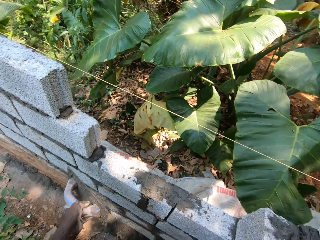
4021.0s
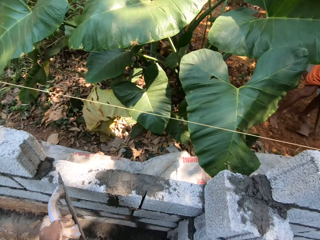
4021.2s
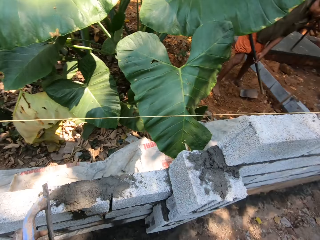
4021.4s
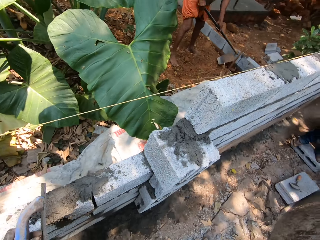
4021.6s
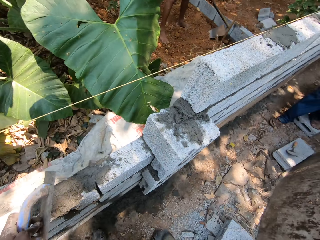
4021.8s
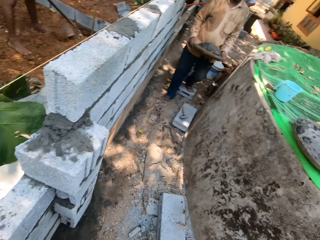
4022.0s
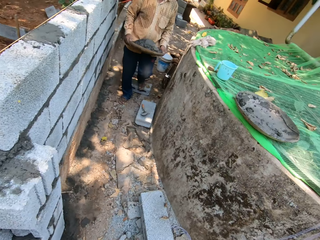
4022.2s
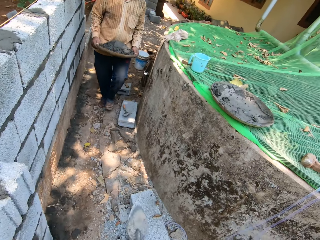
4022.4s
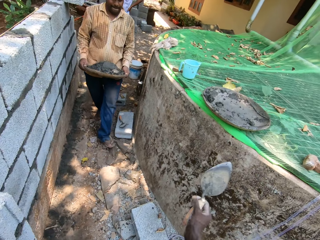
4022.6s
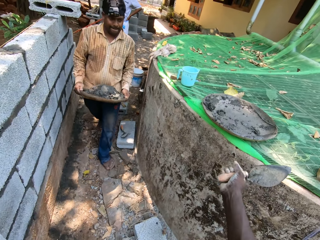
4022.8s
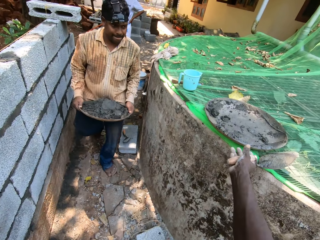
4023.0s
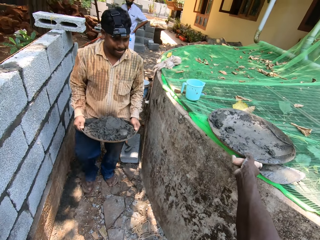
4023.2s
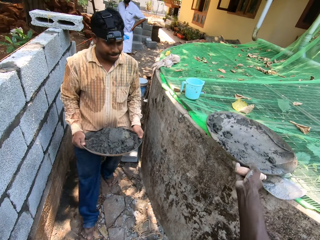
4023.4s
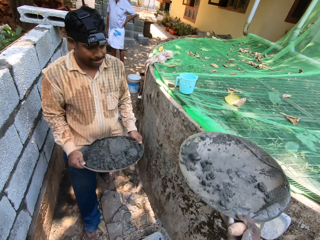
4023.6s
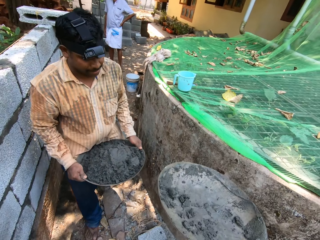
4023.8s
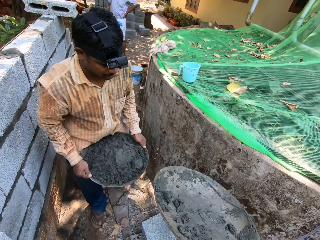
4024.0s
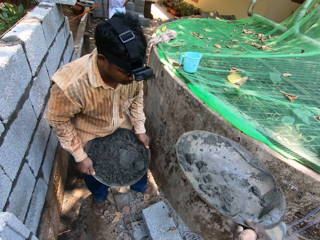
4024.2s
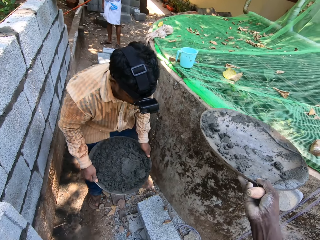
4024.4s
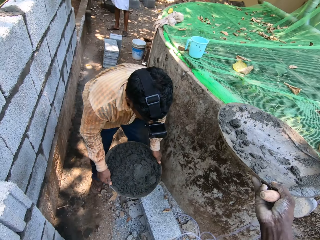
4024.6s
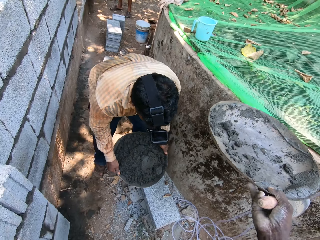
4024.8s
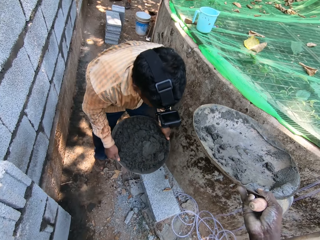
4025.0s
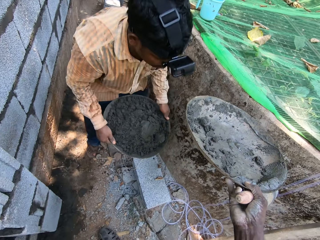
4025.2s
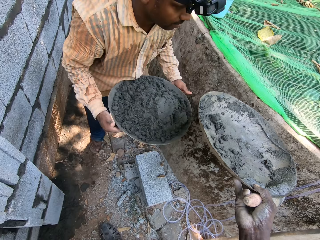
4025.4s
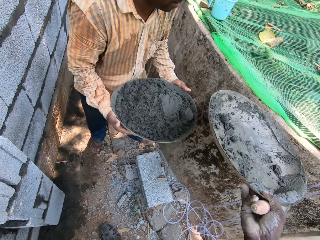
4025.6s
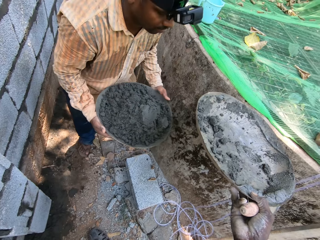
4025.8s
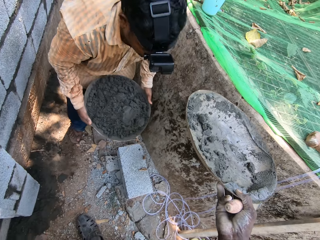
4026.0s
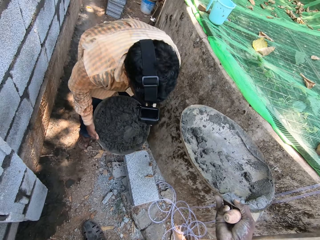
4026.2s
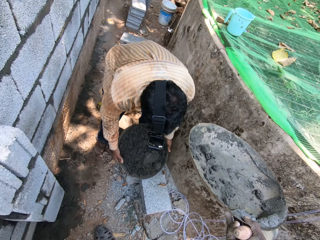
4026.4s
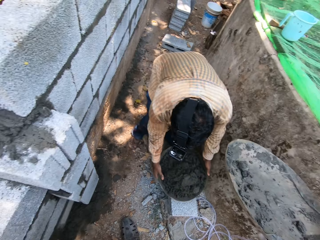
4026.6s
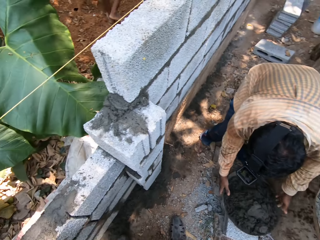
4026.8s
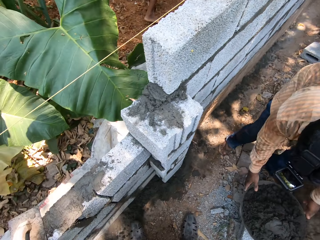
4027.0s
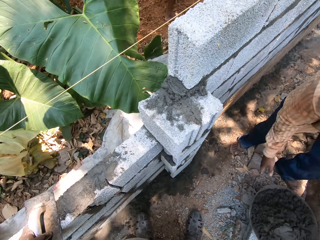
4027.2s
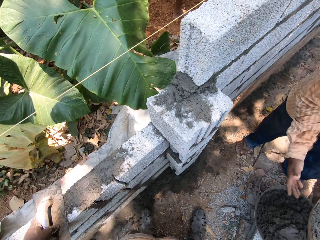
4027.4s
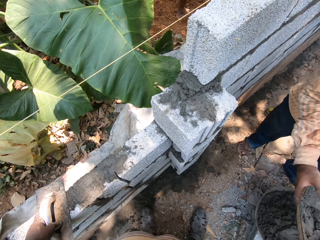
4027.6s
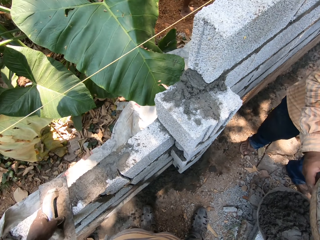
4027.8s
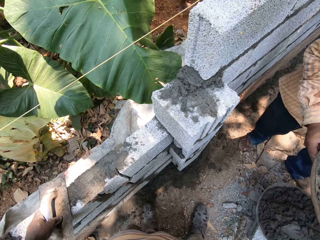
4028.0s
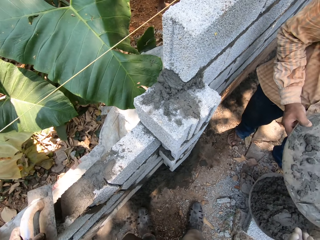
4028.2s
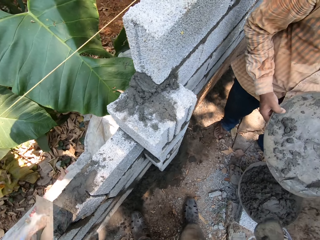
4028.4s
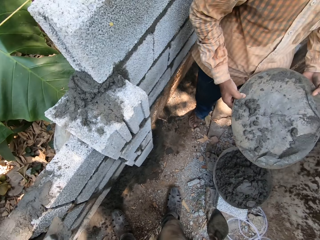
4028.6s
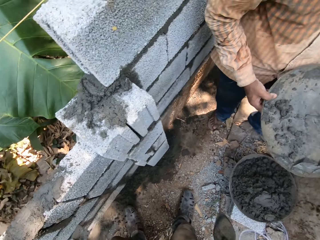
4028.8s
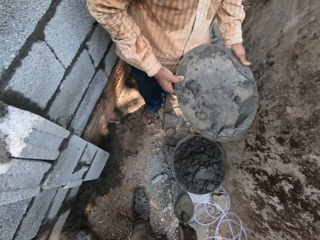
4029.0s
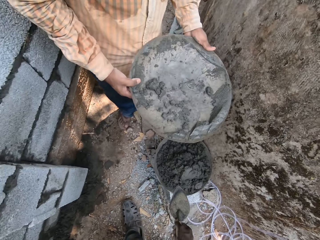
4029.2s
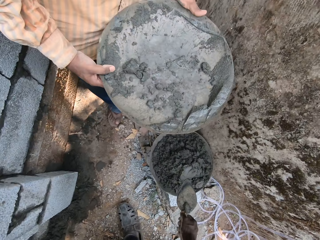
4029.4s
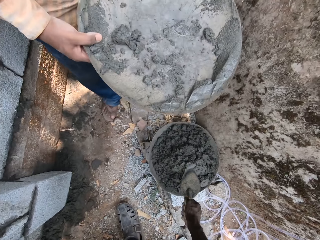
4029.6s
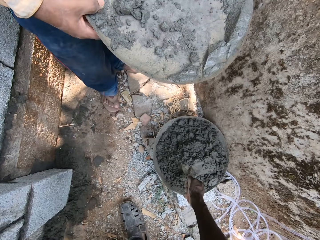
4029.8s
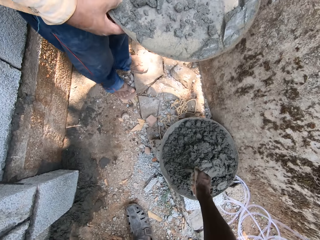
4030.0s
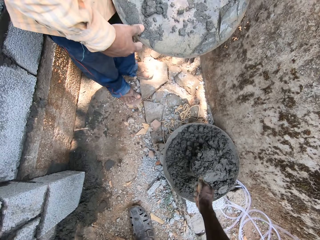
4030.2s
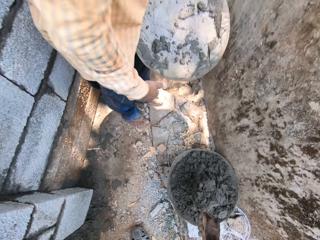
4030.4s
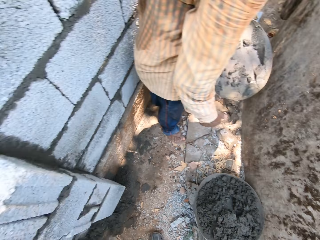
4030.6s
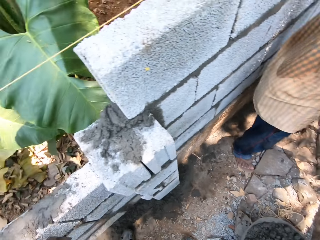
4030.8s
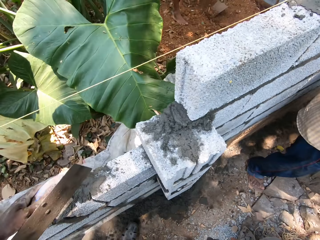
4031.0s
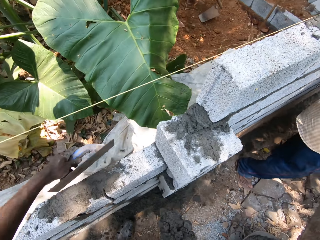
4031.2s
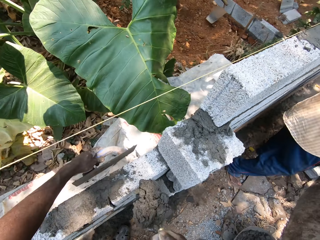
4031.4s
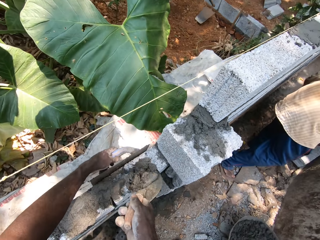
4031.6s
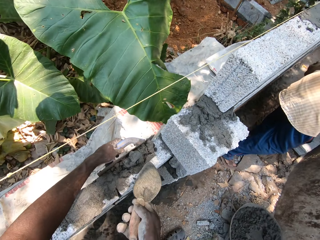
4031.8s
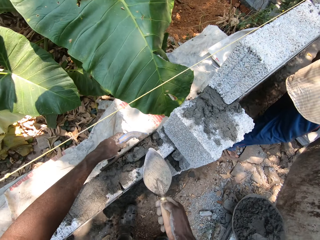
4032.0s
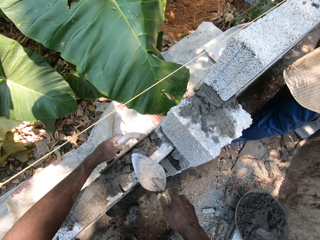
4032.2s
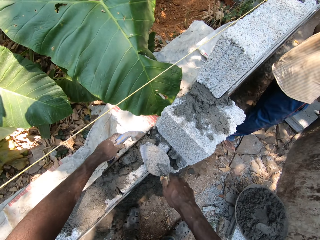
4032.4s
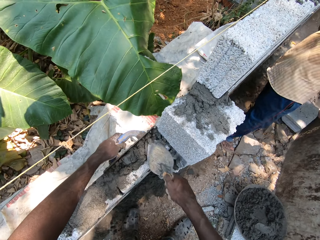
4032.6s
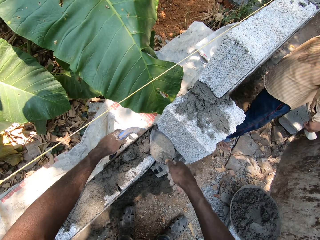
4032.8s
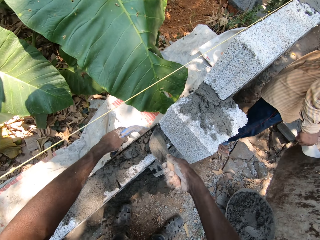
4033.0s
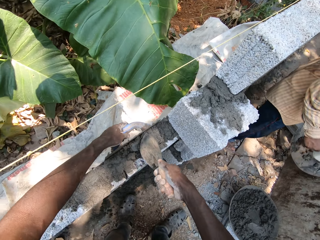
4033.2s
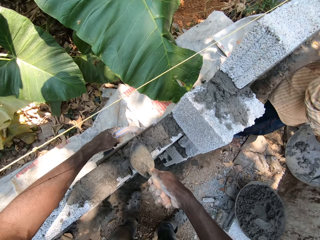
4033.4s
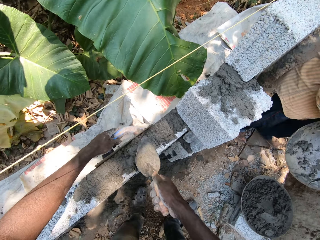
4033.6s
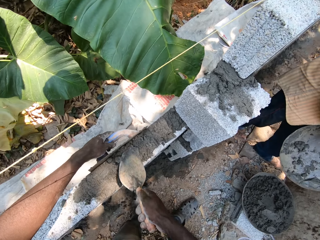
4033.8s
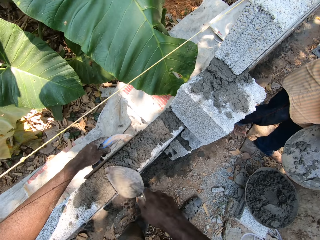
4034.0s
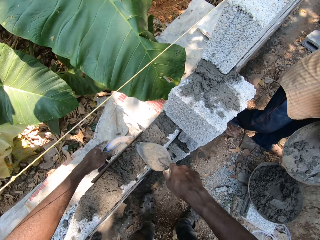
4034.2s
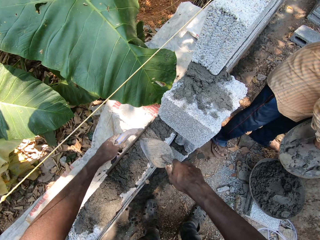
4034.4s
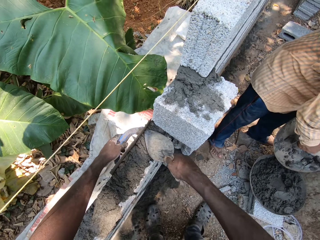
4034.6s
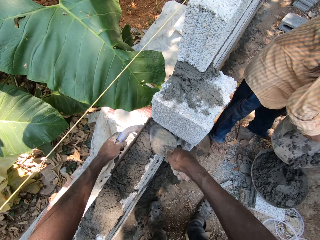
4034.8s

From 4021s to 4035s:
The camera wearer picks up the head pan with his right hand. A man drops a head pan on the ground with both hands. The camera wearer hands over the head pan to the man. The man collects the head pan from the camera wearer with both hands. The camera wearer collects cement from the head pan on the ground with the trowel in his right hand. He plasters the cement on the fence with the trowel in his right hand and the plastering trowel in his left hand. He spreads the cement.

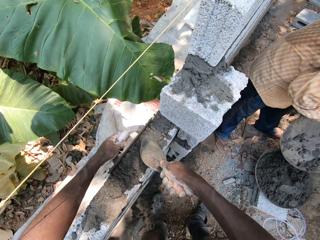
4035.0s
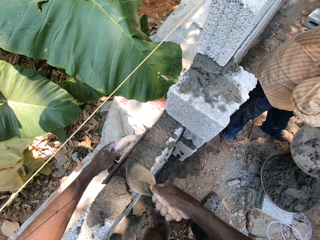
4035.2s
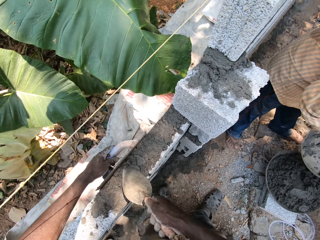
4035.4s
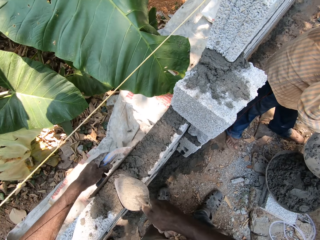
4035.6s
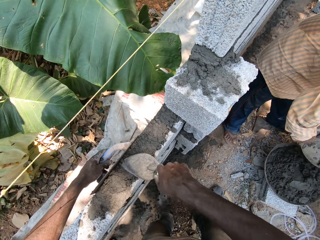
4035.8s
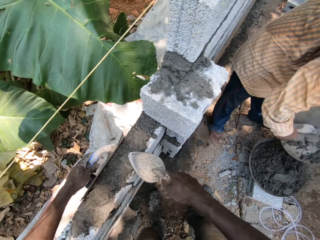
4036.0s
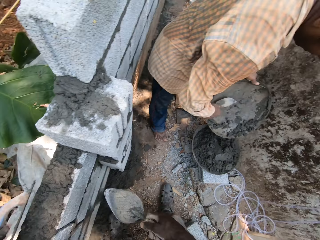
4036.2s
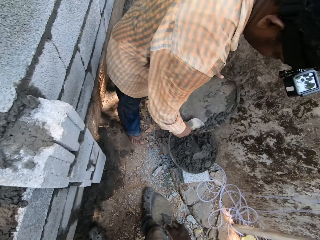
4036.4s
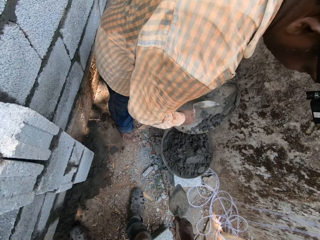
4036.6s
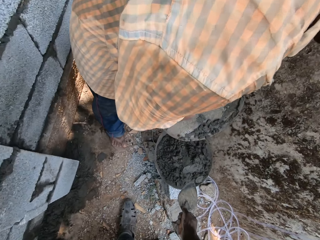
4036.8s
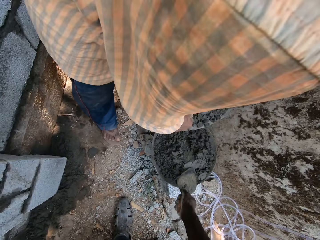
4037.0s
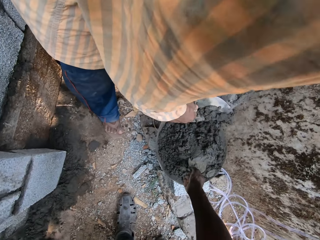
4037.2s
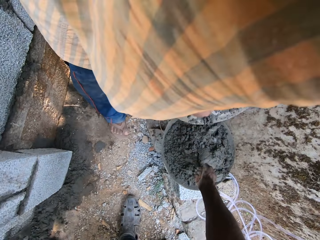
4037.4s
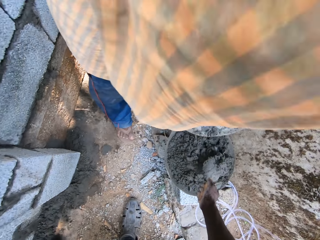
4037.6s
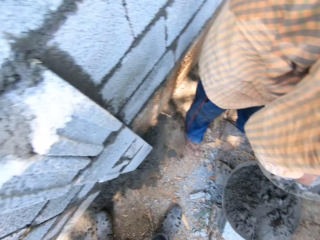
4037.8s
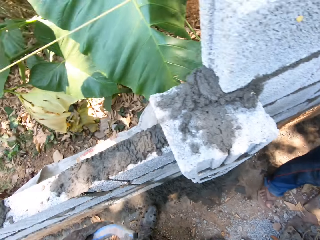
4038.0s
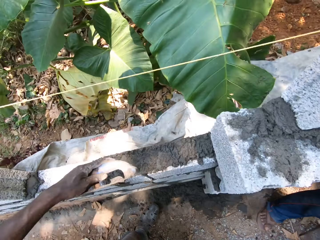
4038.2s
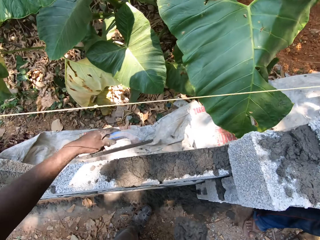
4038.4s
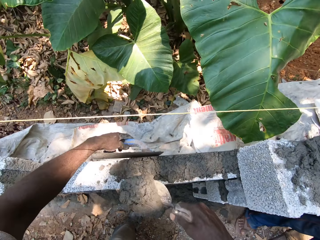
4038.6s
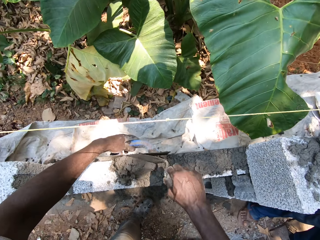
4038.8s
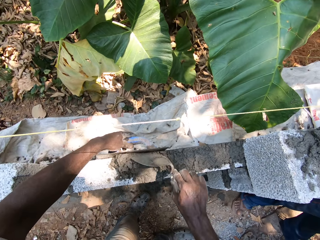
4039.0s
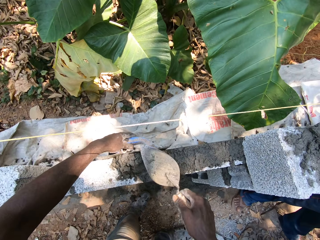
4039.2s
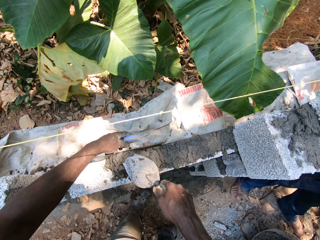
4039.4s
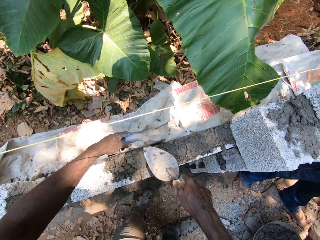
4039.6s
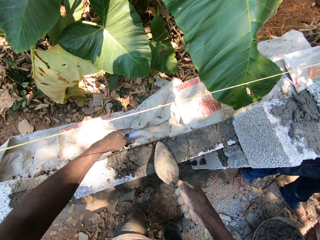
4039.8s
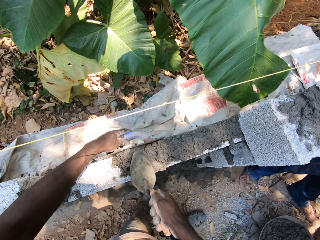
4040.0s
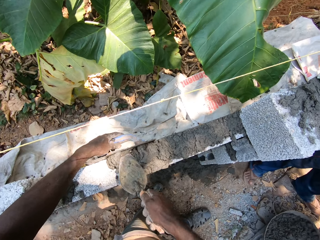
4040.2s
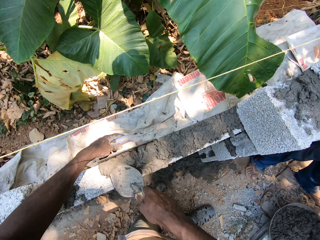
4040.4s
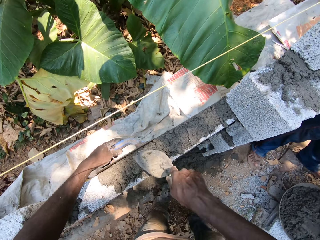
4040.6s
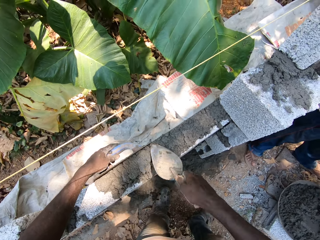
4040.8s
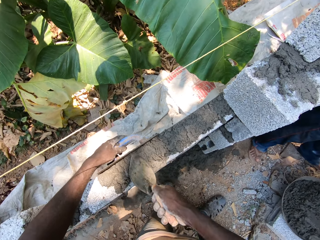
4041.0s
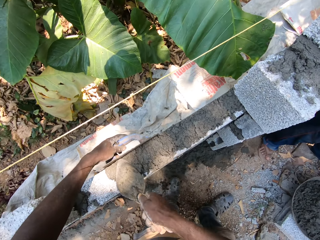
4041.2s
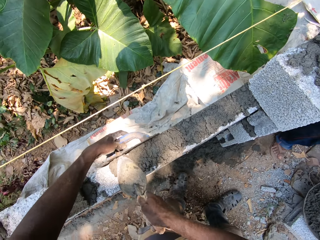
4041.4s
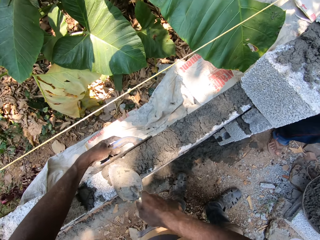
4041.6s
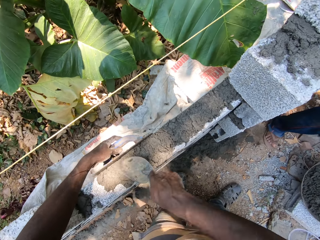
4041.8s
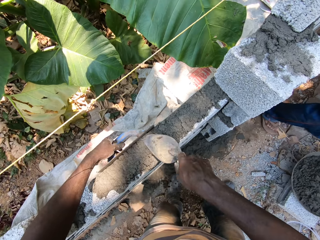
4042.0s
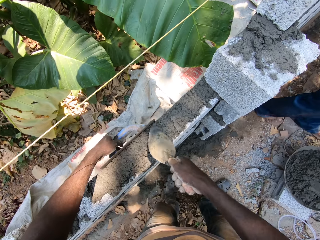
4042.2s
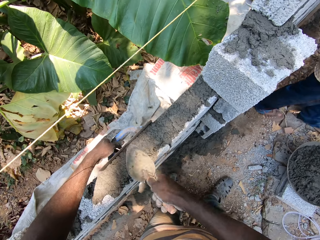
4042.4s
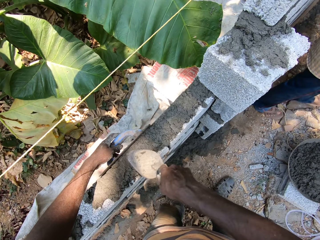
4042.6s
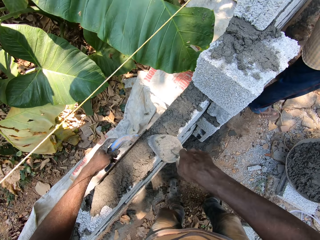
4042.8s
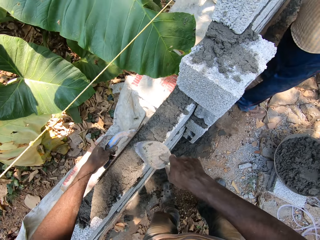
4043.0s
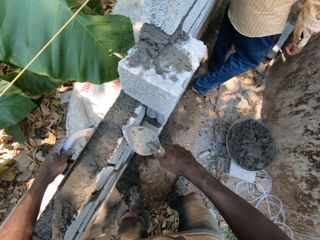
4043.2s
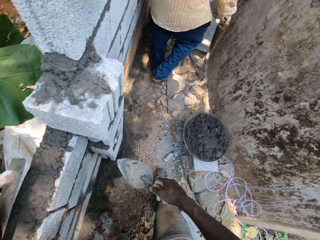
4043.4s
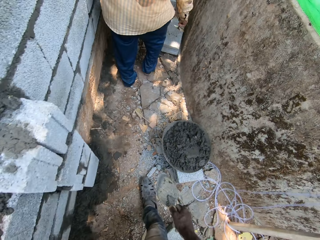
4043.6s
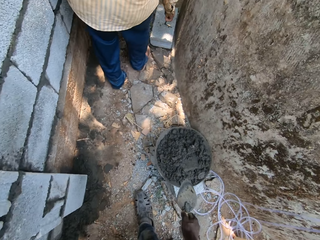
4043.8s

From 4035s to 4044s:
A man scrapes cement from the head pan in his left hand with his right hand into the head pan on the ground. The camera wearer collects the cement from the head pan on the ground with the trowel in his right hand. He plasters the cement on the fence with the trowel in his right hand and the plastering trowel in his left hand. He spreads the cement.
